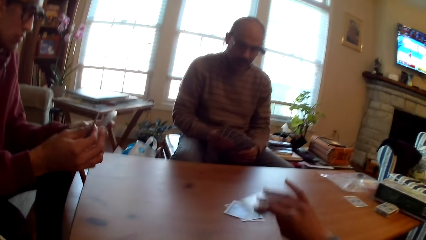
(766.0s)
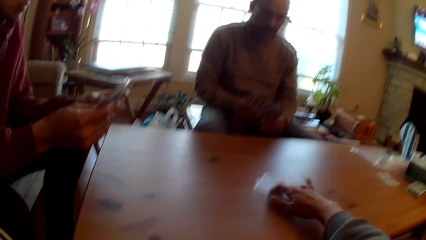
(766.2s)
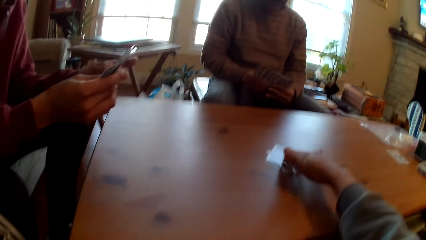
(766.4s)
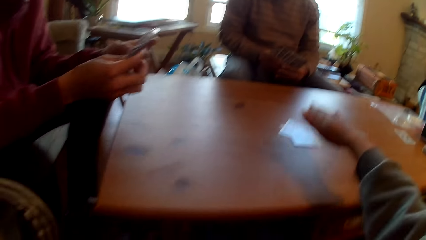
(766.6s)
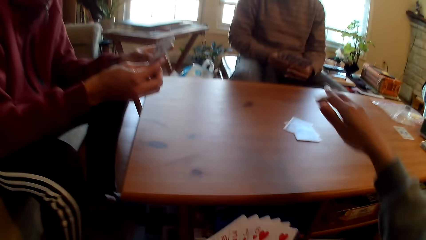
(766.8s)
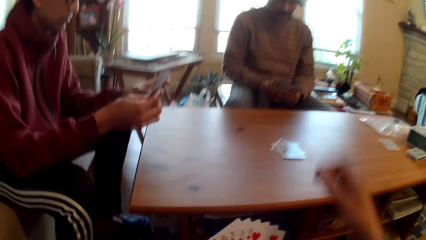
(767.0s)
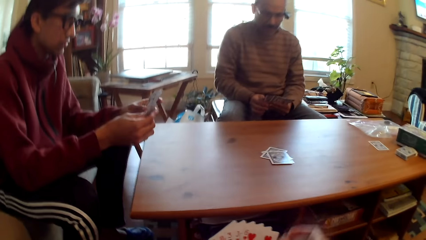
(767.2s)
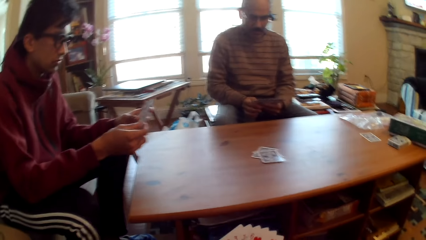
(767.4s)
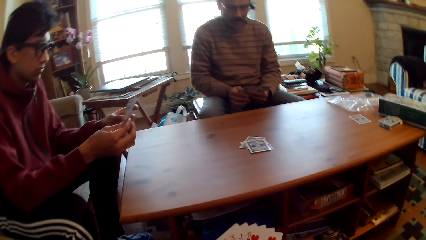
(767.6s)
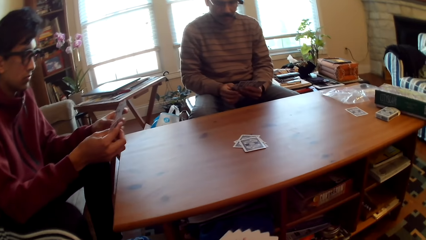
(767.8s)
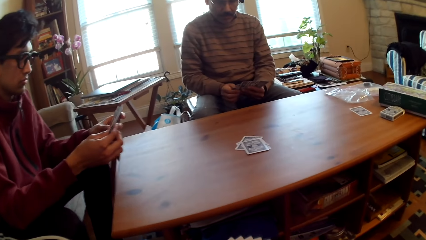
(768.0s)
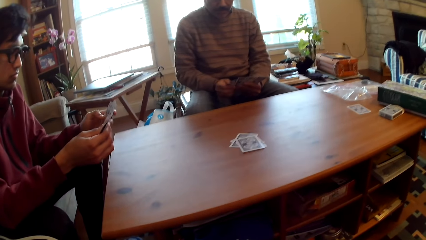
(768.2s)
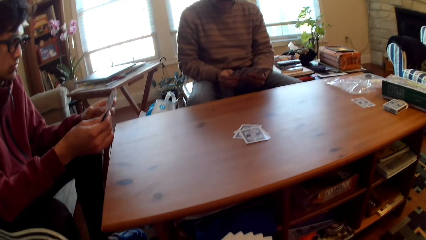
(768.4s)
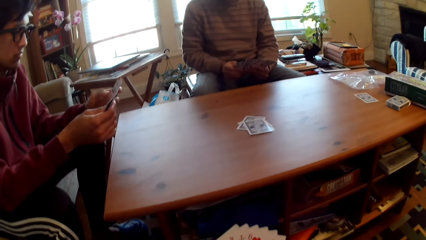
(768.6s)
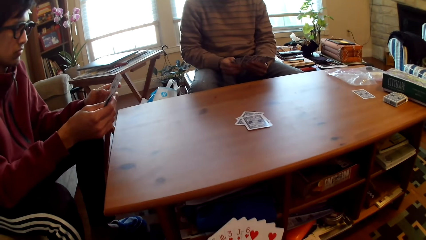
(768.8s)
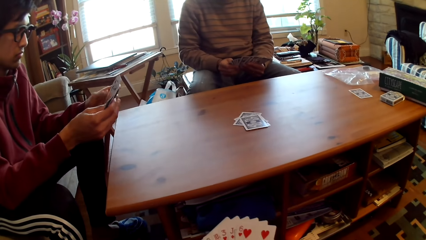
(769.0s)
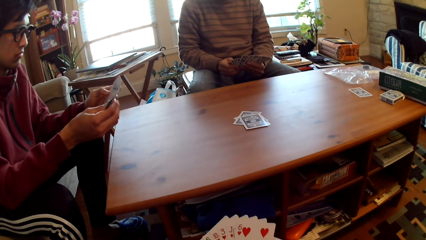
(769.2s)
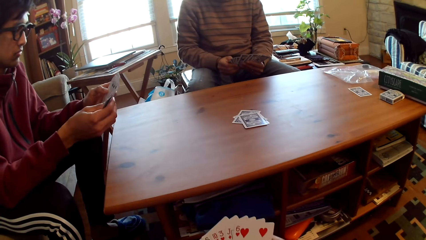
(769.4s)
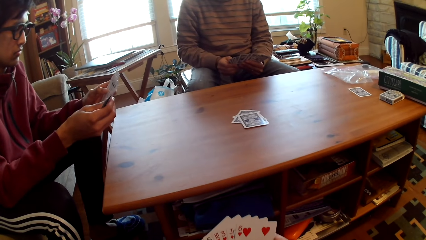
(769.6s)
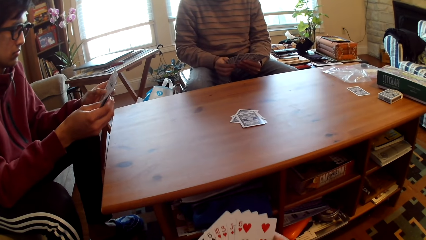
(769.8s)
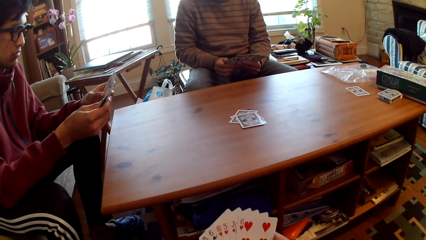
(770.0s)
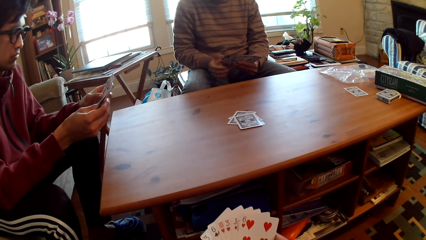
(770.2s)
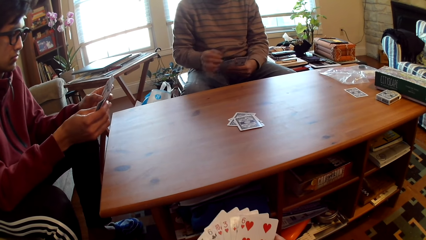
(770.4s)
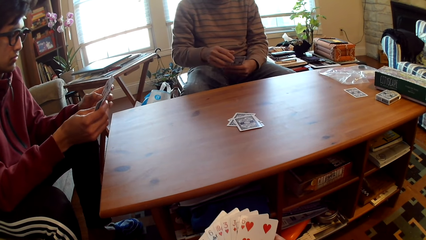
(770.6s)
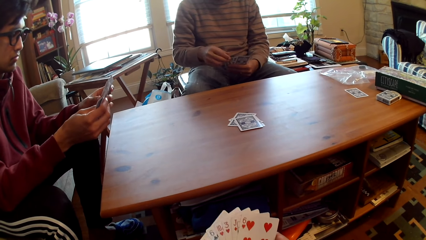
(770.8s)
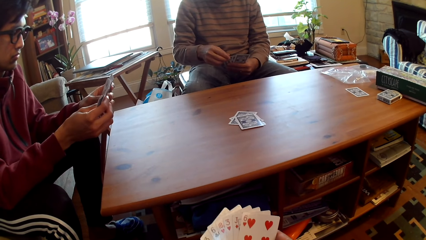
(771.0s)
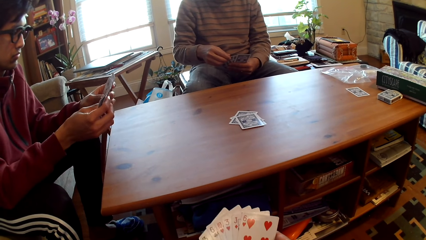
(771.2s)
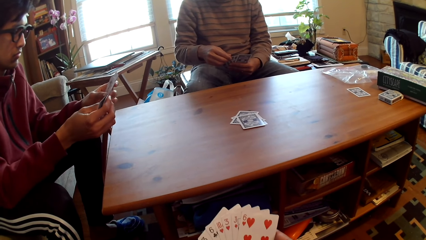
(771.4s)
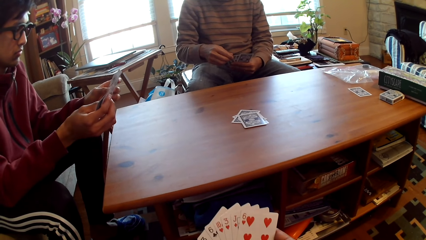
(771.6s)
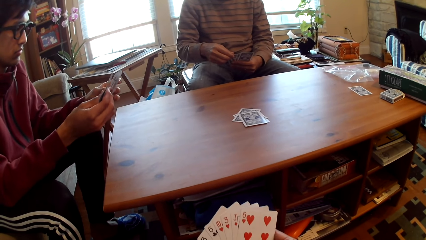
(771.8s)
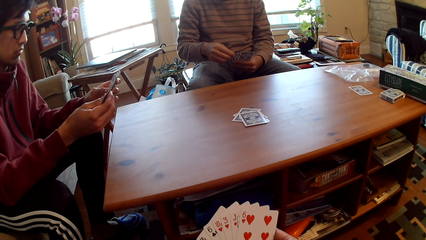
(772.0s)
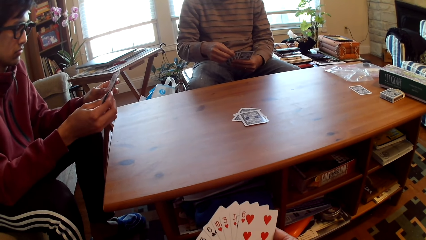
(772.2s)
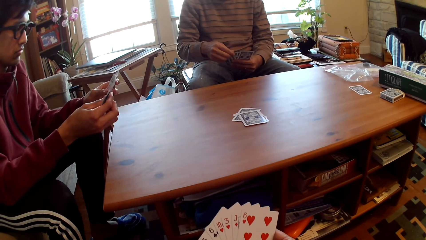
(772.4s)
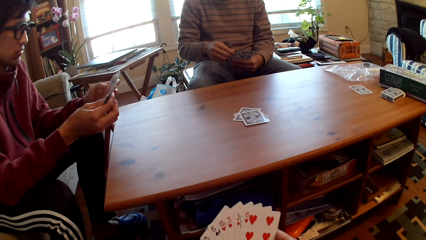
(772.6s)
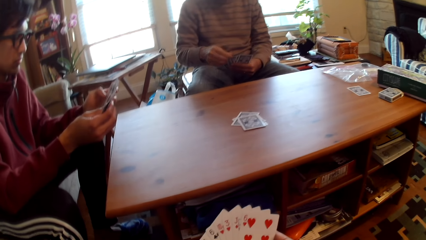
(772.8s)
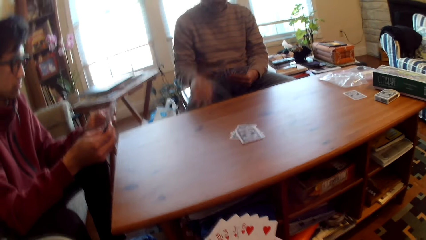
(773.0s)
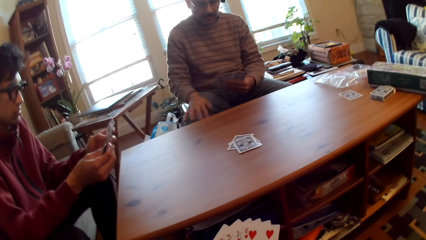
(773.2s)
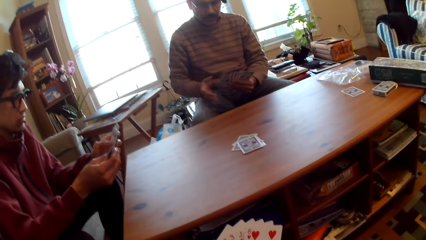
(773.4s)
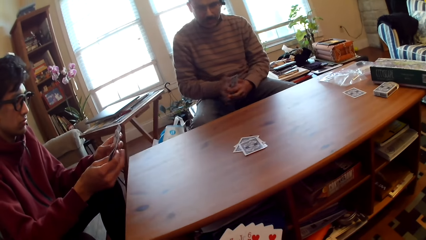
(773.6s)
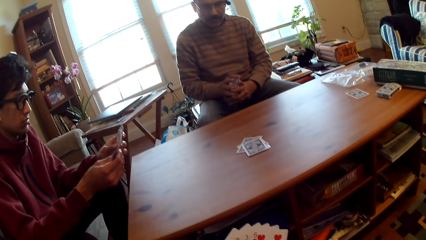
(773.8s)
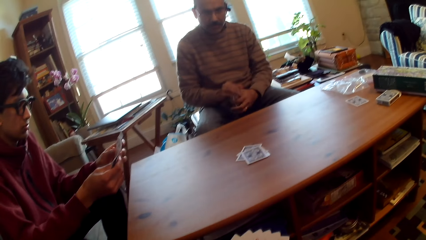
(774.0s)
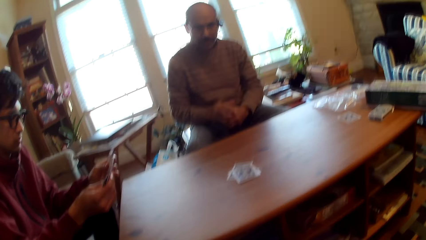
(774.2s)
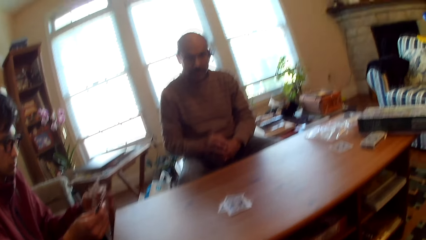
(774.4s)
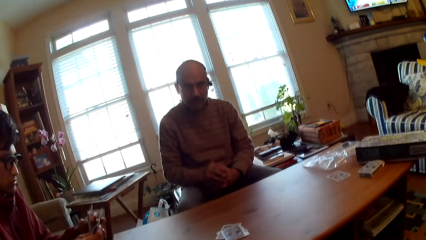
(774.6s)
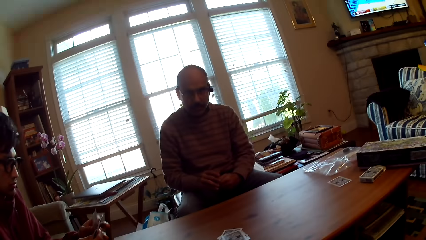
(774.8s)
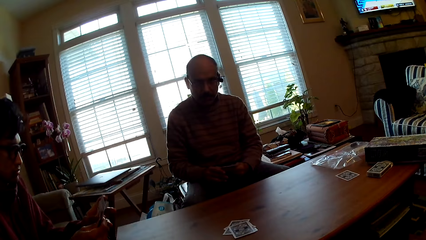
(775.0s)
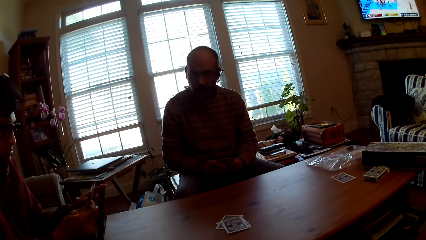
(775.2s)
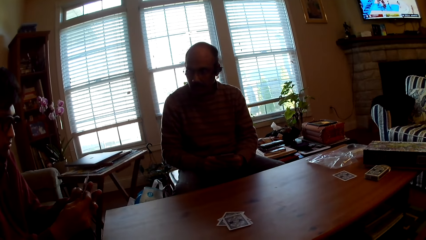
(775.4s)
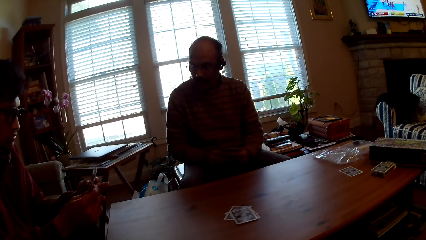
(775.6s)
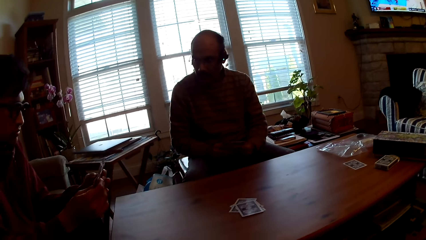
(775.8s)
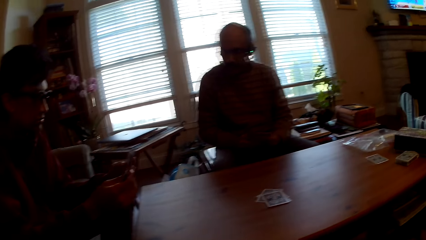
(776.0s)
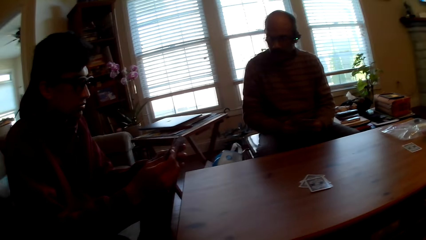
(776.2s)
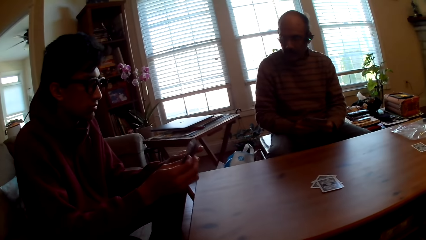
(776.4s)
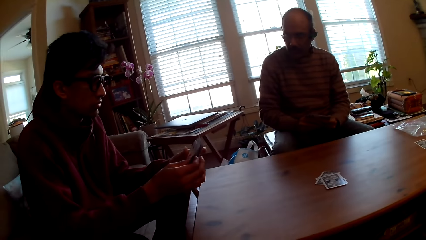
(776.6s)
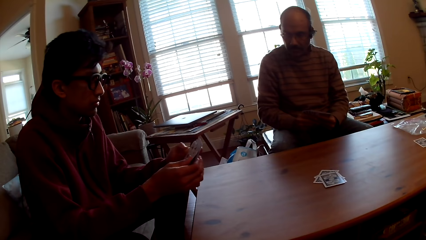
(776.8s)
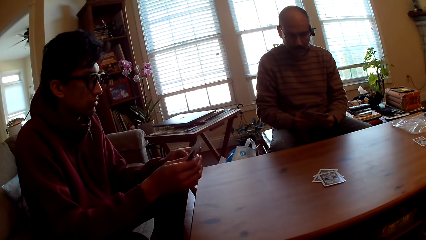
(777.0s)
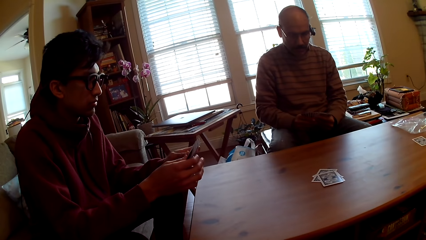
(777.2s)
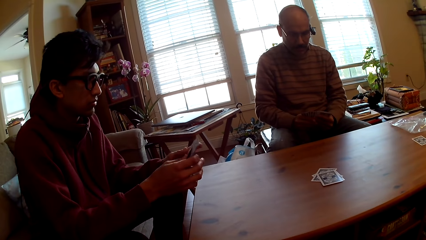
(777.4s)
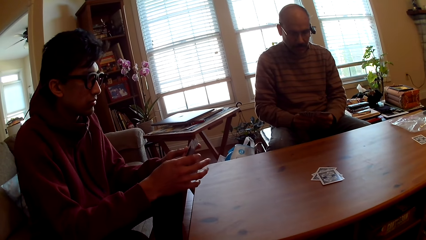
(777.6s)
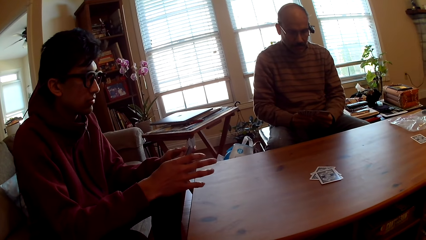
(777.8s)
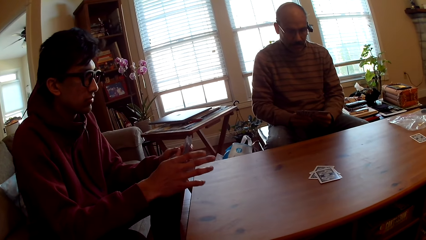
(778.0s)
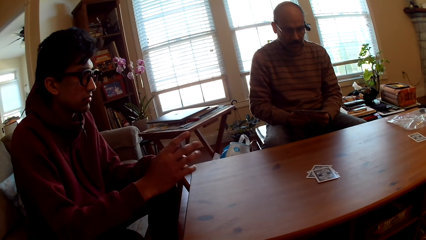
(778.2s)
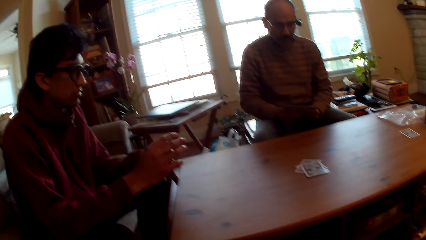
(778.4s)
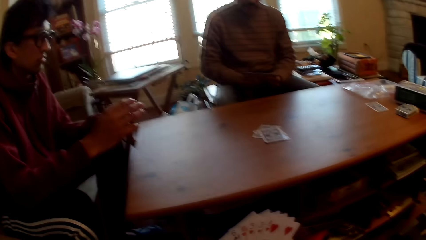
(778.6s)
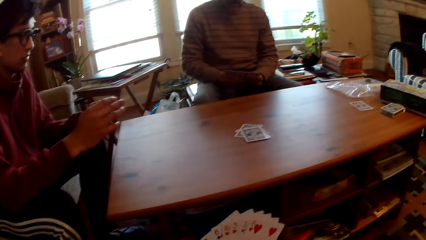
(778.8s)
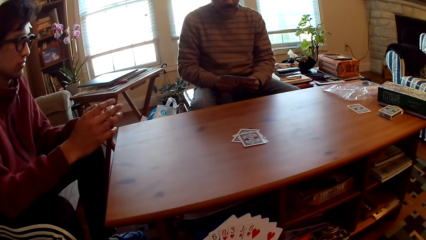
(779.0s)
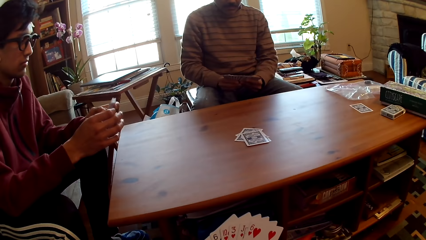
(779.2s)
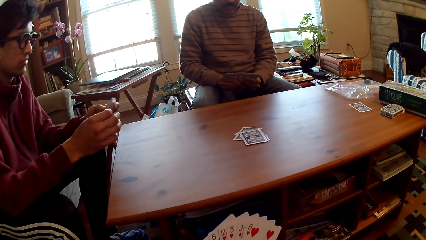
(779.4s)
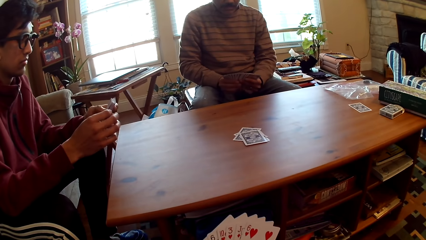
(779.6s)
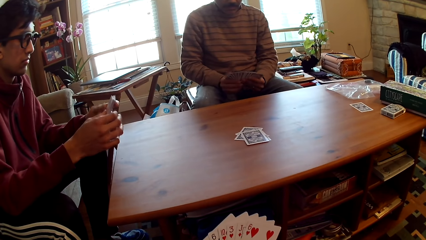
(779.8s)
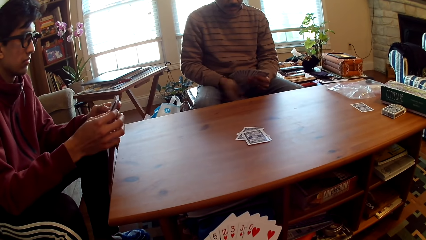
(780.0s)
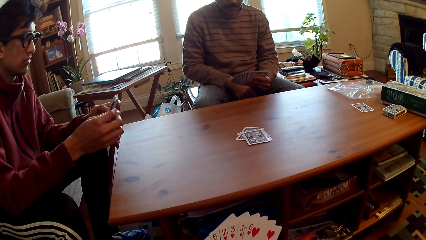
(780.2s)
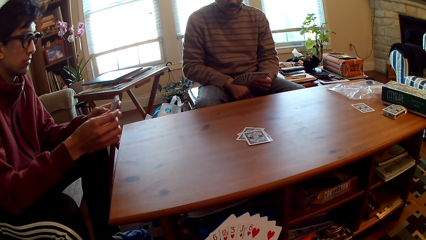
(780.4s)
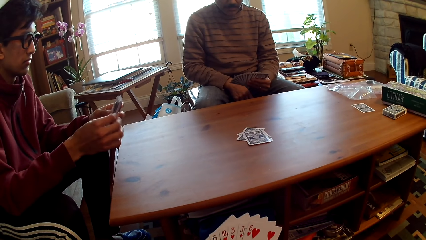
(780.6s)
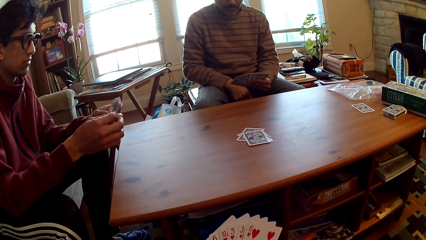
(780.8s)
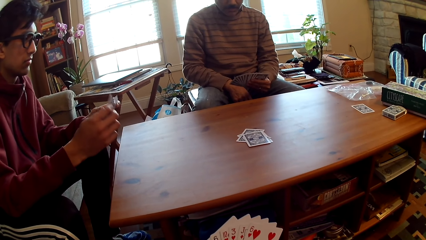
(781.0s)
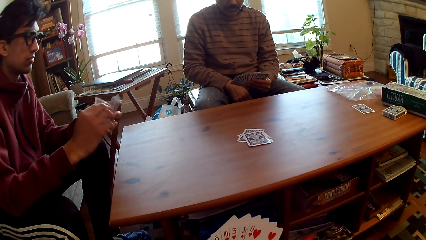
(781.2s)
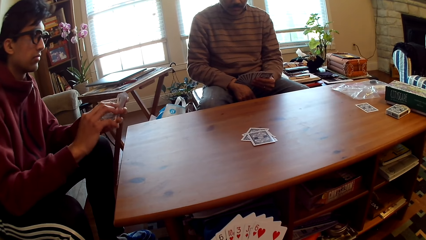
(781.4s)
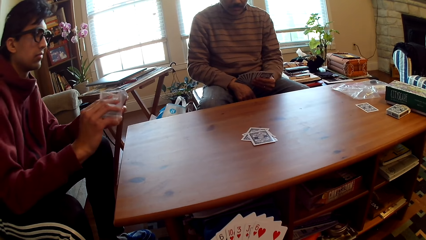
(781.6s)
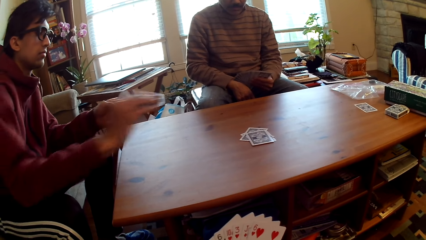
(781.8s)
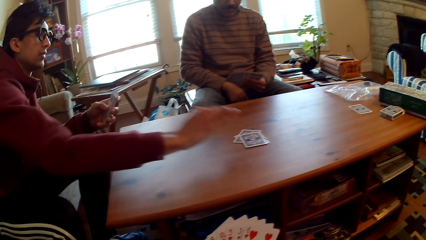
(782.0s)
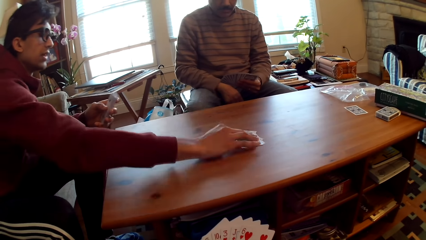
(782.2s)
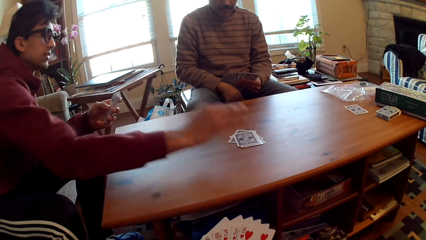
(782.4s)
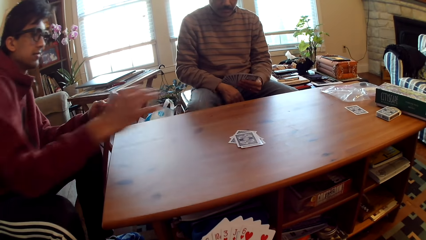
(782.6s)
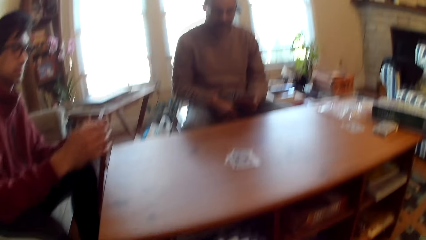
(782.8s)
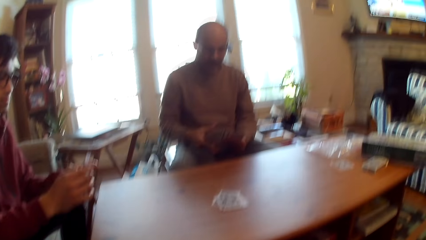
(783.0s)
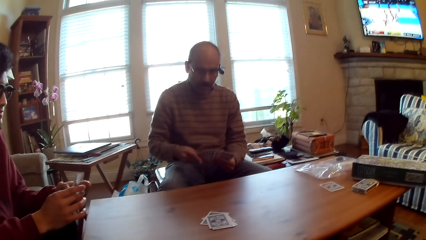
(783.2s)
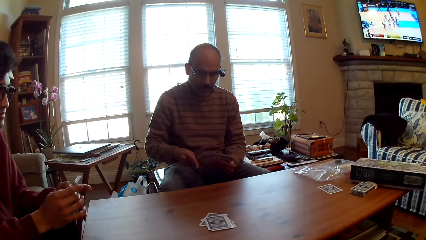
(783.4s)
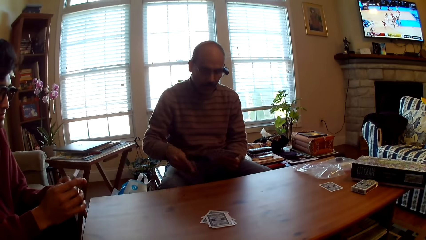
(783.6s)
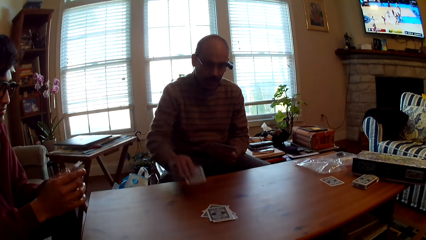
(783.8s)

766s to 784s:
The camera wearer plays poker. They select cards. A man plays poker and puts the card on the table.
